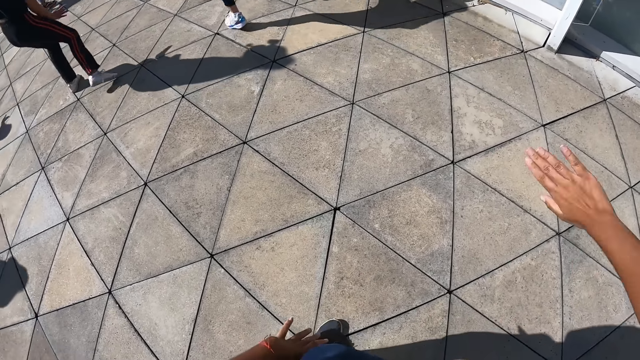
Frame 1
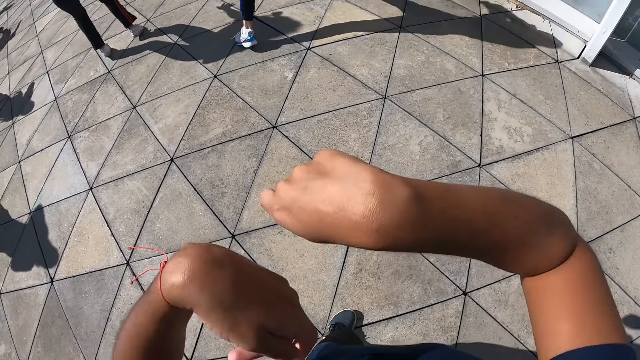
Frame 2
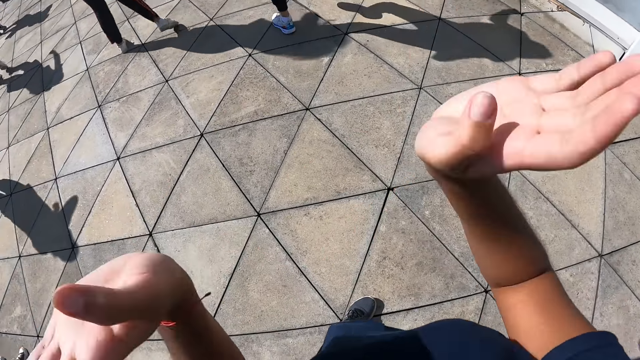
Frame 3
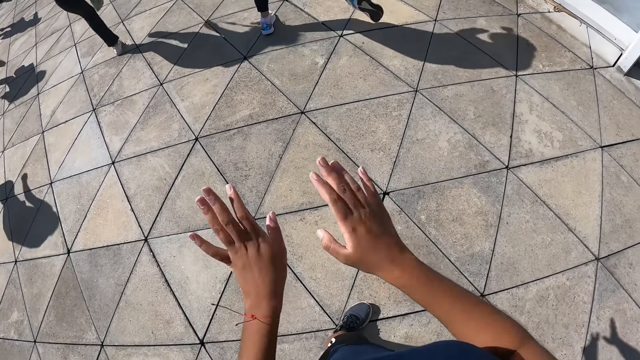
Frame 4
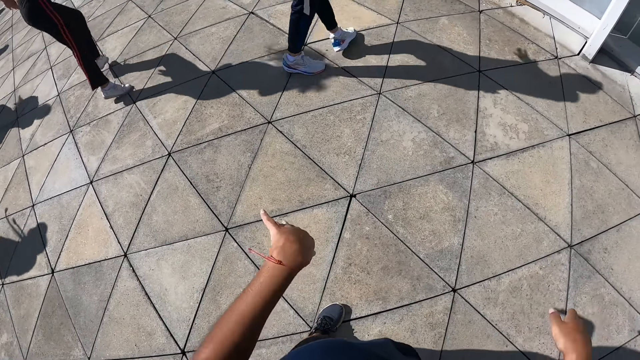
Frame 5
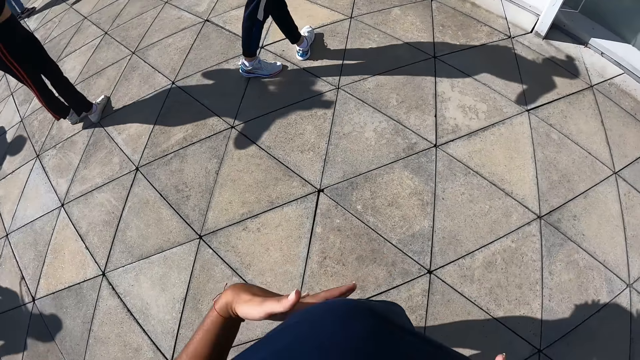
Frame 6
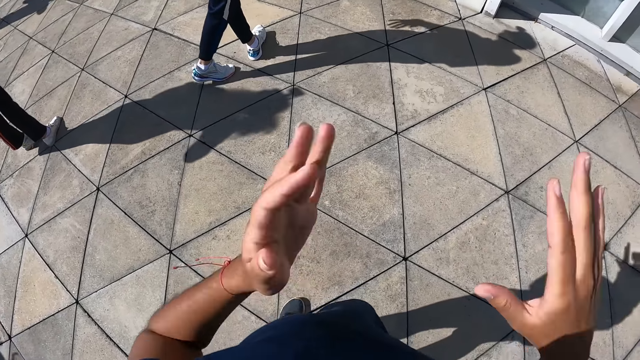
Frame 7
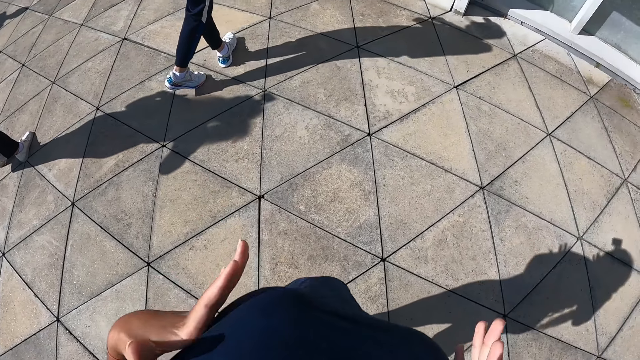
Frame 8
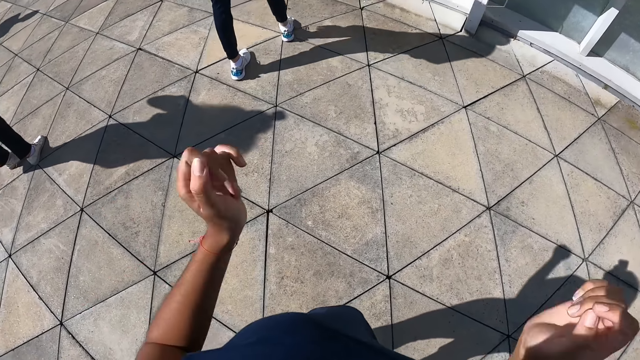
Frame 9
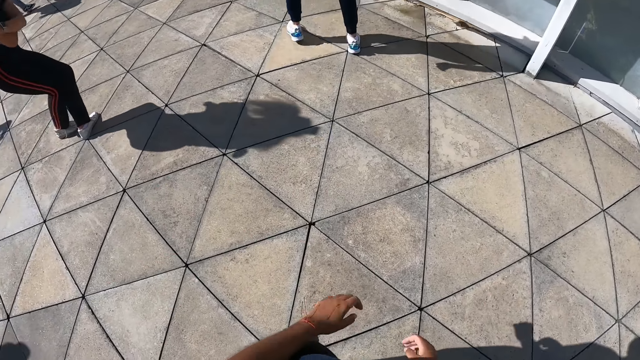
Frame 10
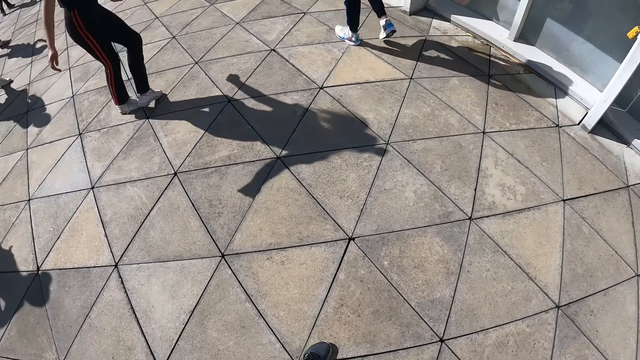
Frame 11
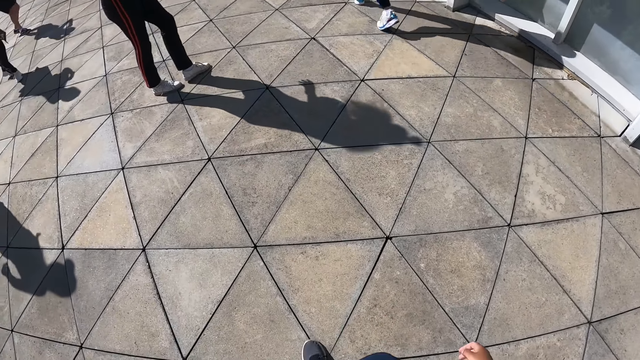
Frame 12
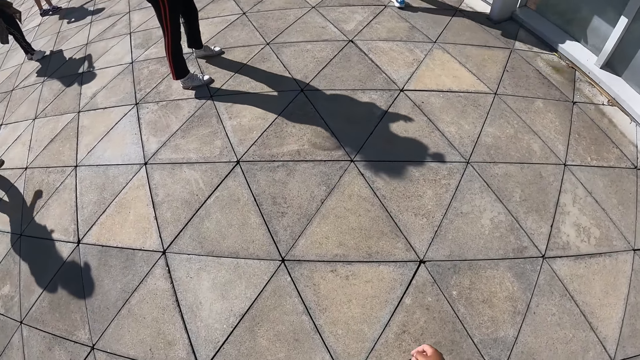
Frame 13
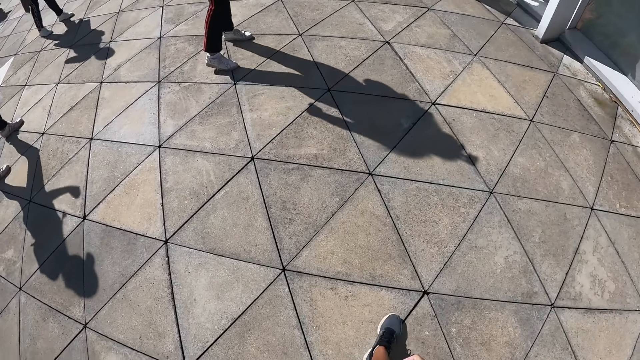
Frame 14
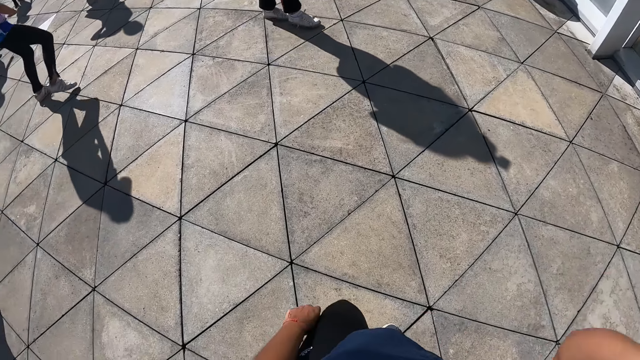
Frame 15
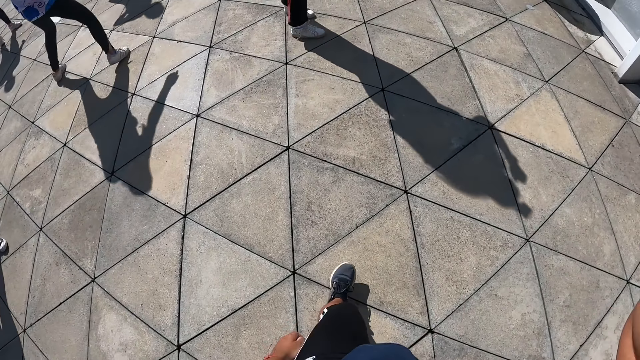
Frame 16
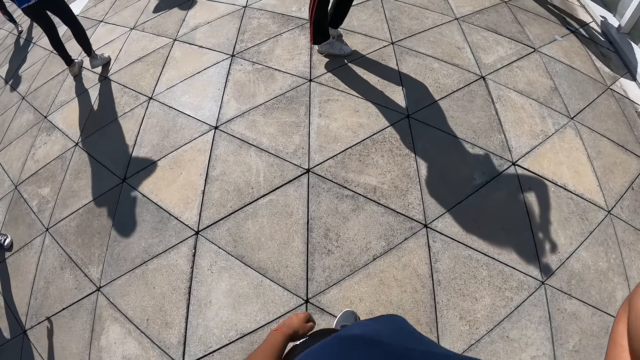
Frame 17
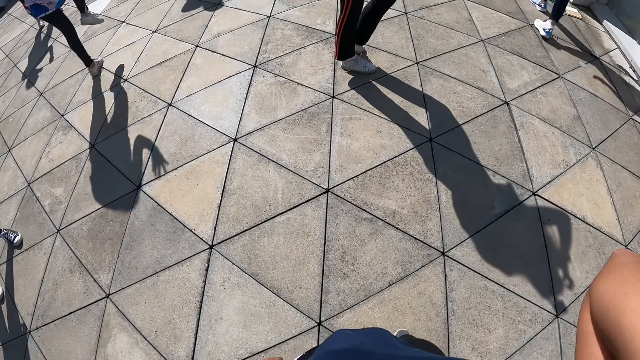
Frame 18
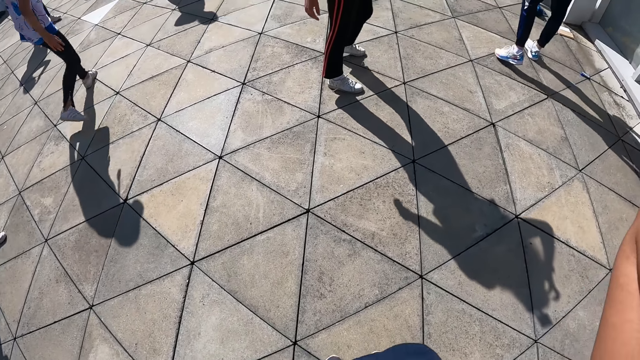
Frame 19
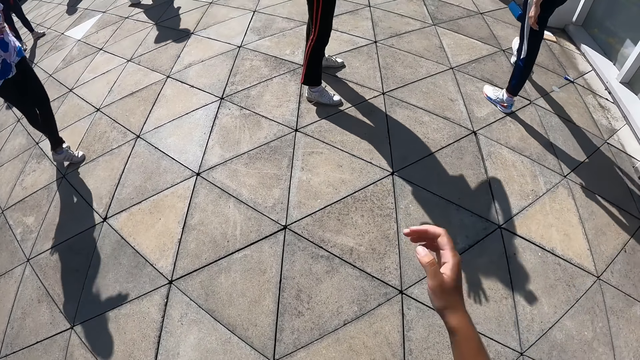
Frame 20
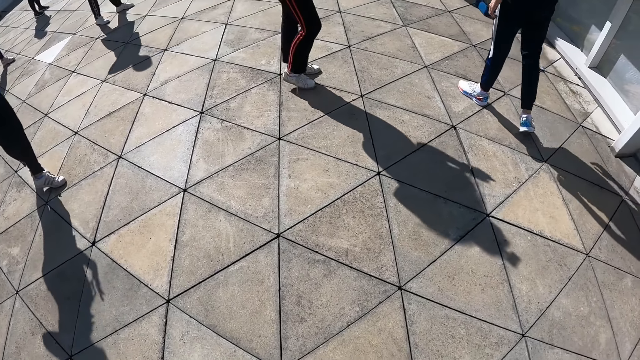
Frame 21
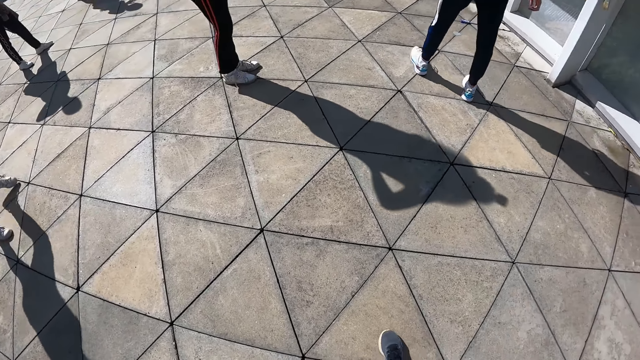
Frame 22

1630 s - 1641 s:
The camera wearer raises her right hand.

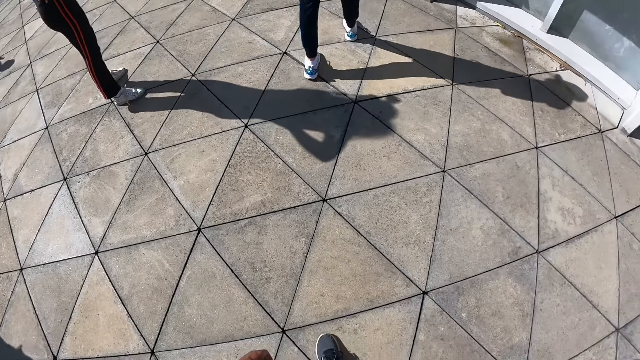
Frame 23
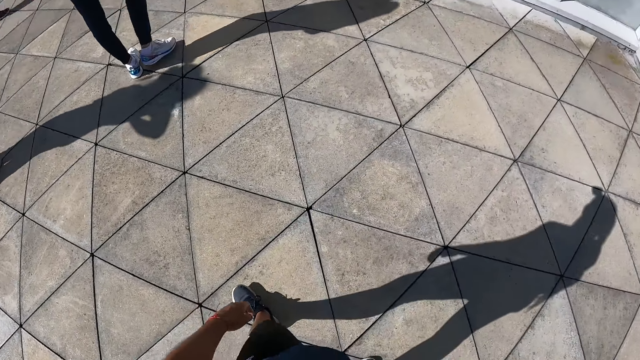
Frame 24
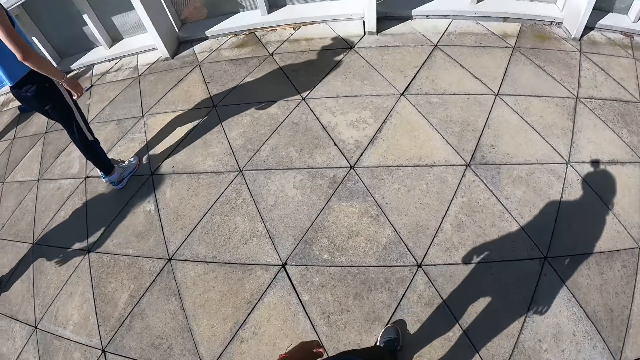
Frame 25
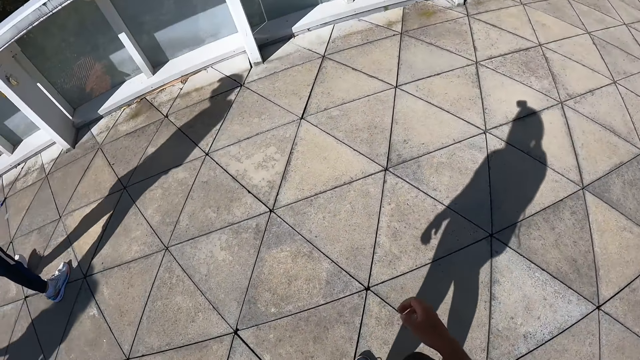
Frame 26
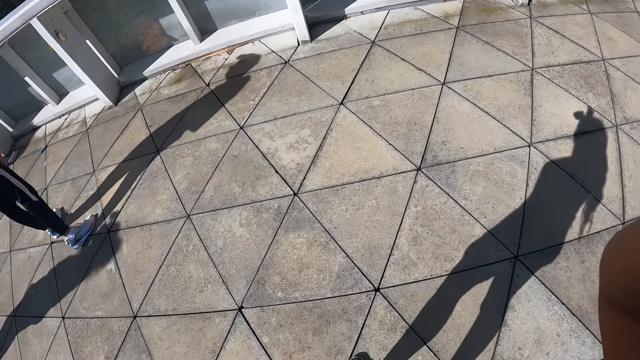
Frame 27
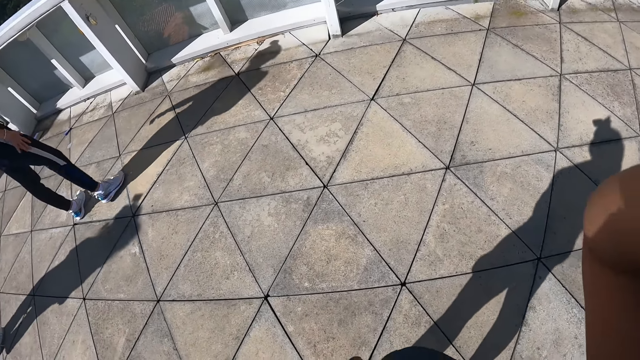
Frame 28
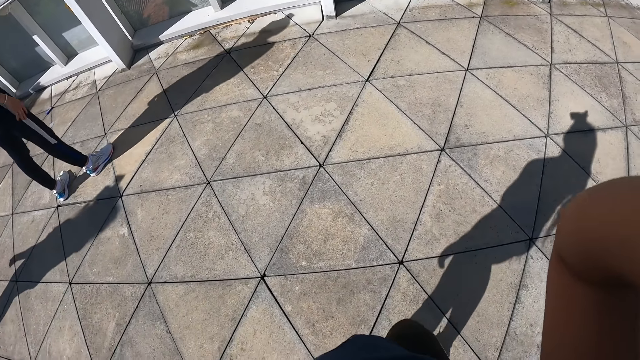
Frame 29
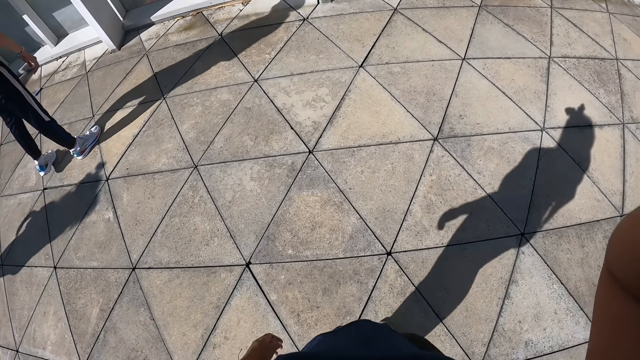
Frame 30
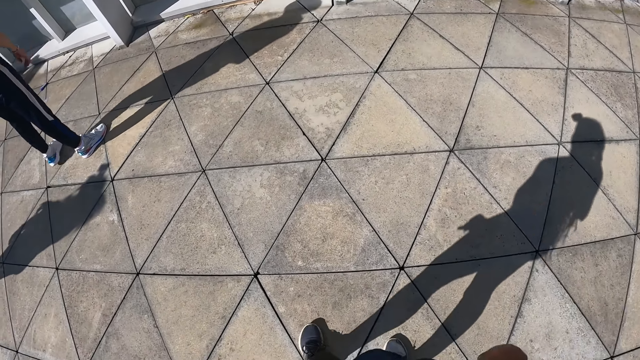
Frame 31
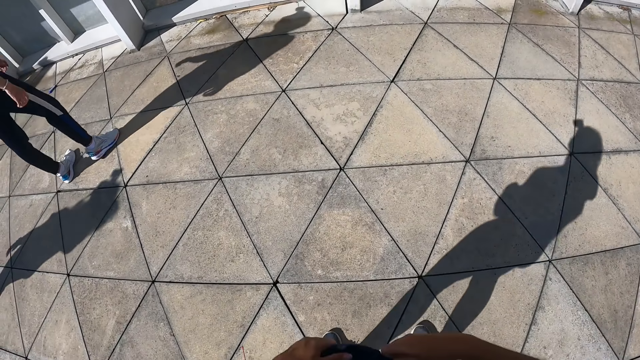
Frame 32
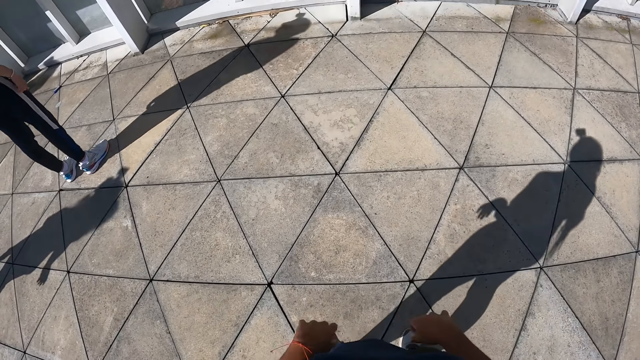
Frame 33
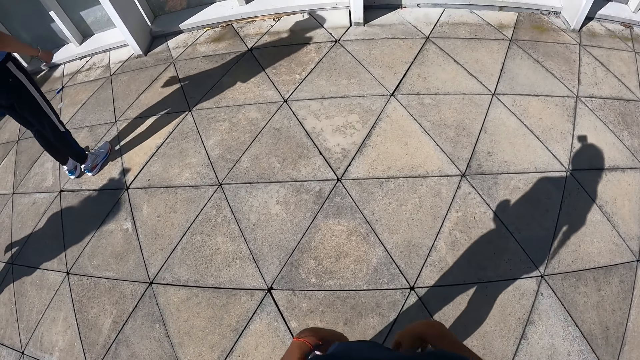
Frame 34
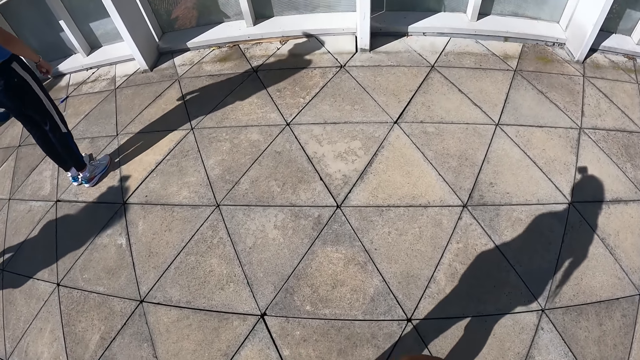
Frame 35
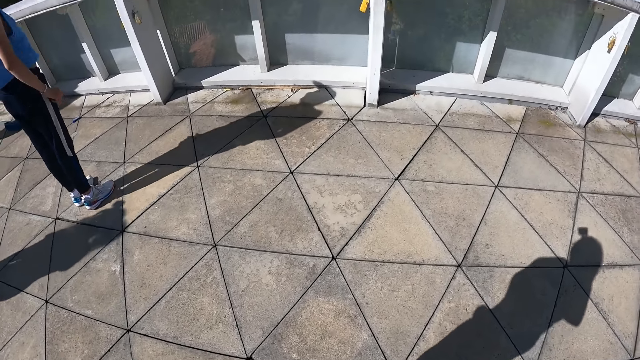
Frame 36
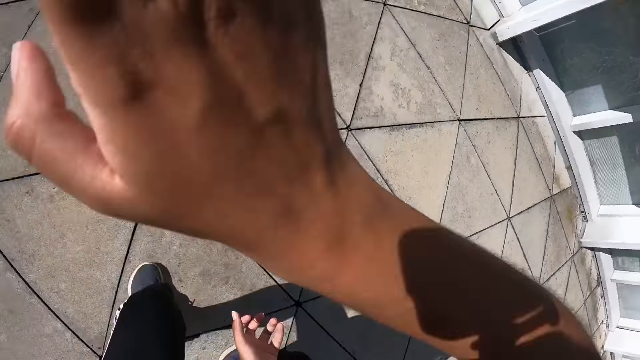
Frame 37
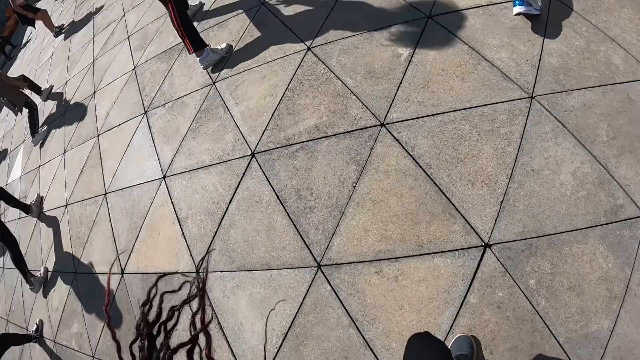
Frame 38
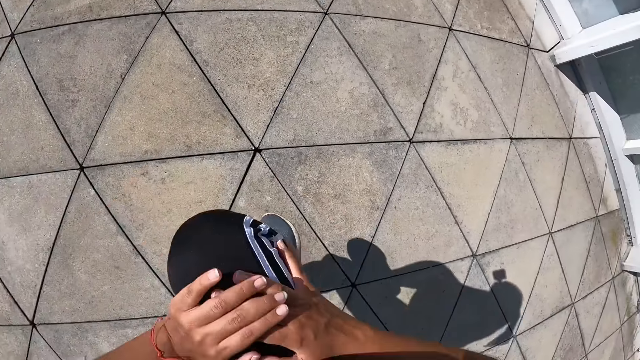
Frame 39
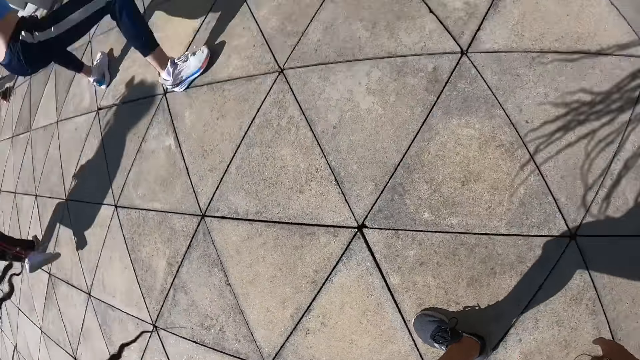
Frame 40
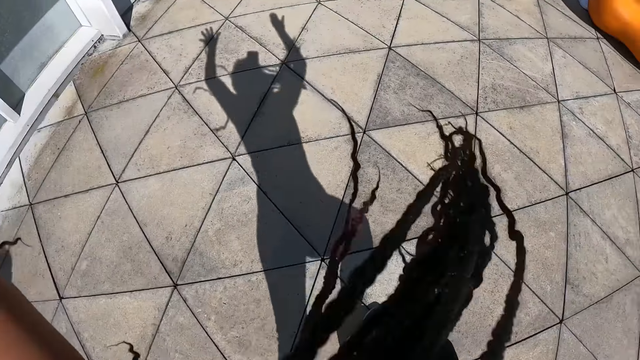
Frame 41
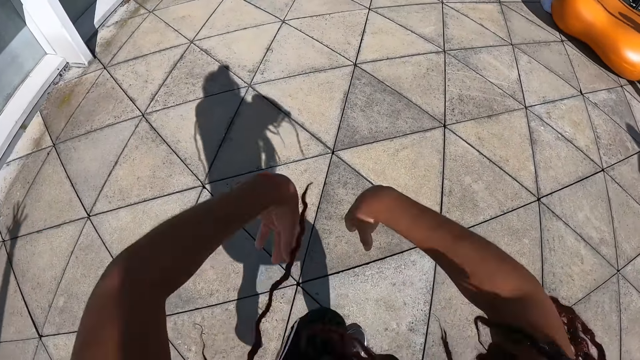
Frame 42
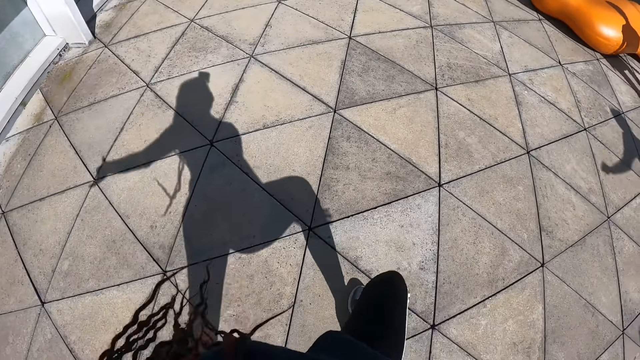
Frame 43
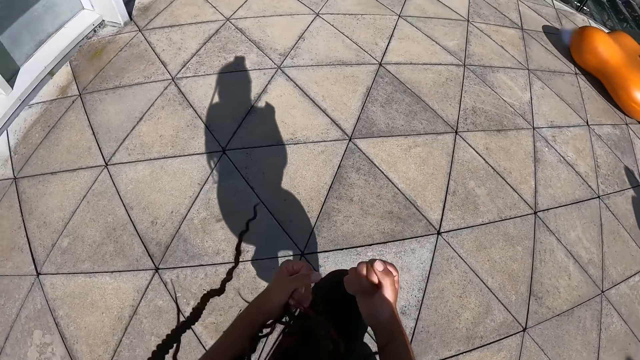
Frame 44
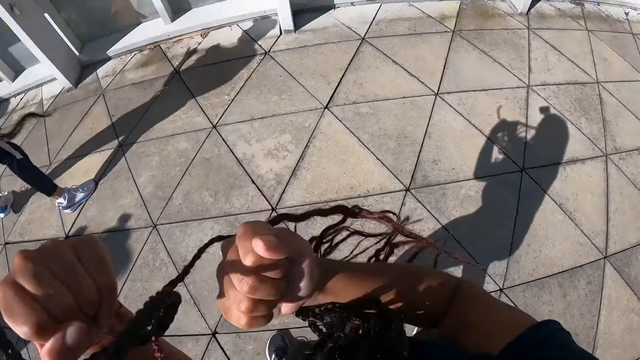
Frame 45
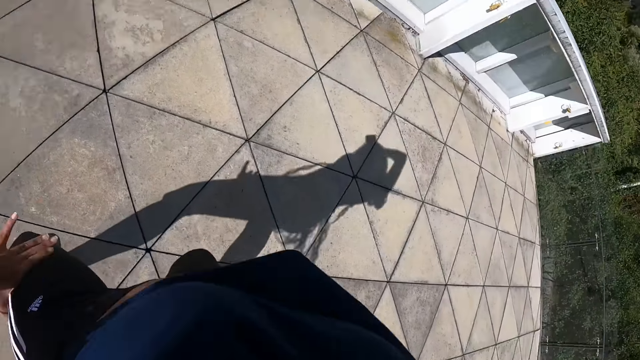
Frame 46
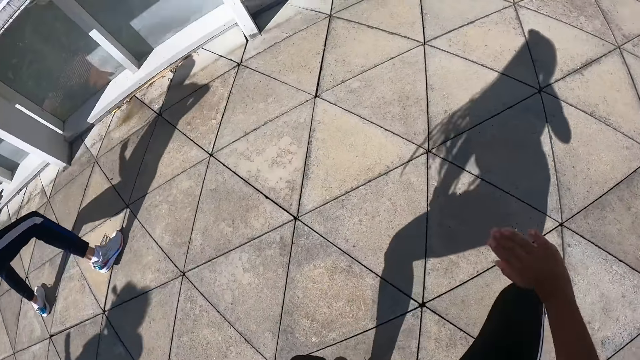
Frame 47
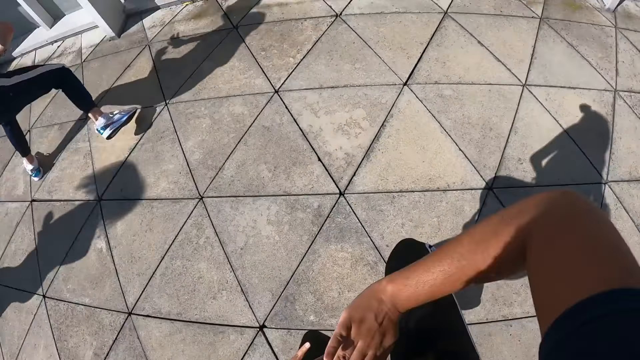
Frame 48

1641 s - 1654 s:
The camera wearer raises her right hand. She dances.
